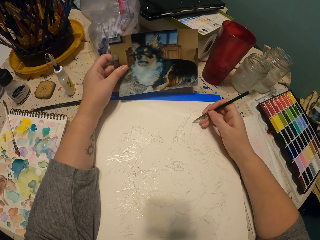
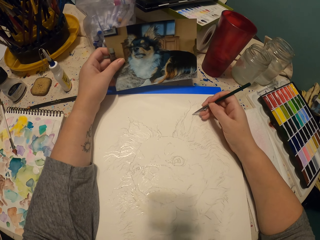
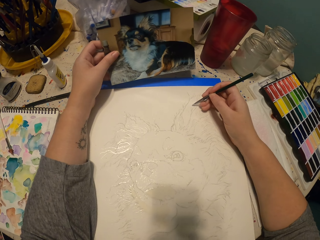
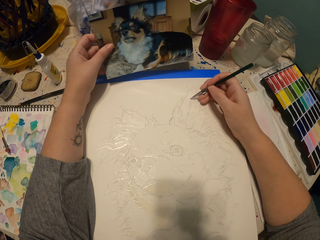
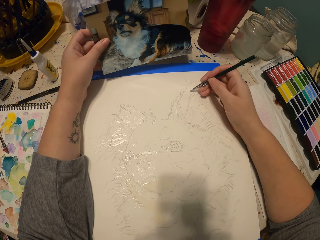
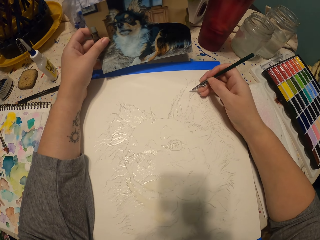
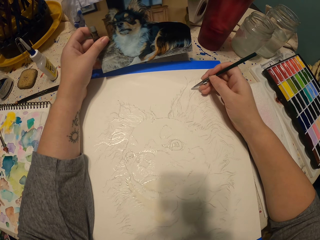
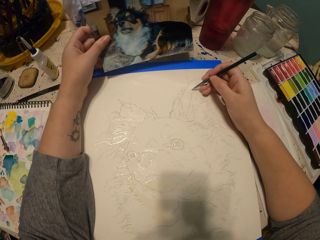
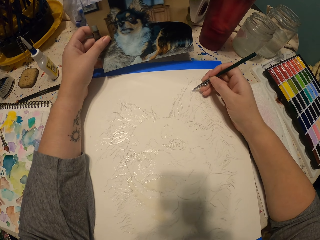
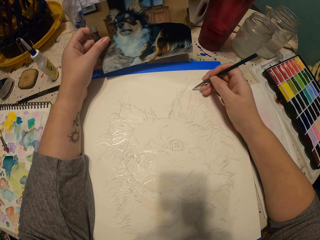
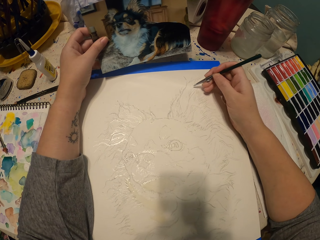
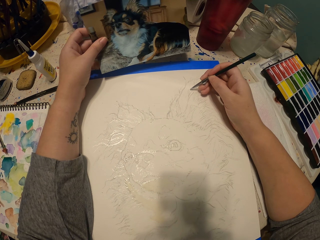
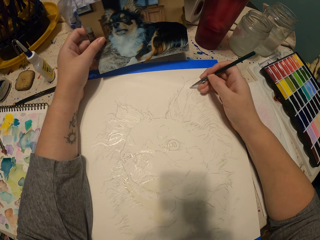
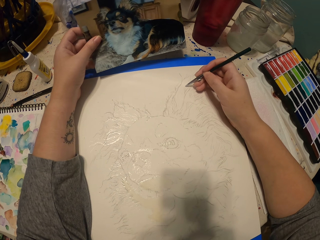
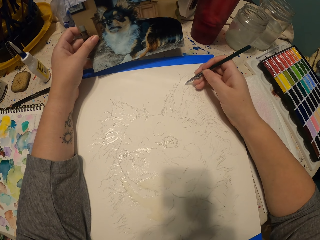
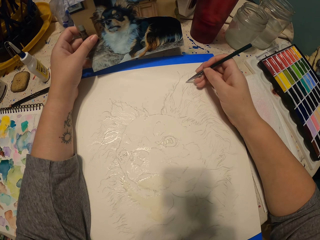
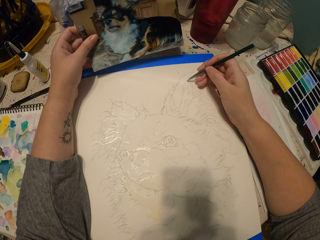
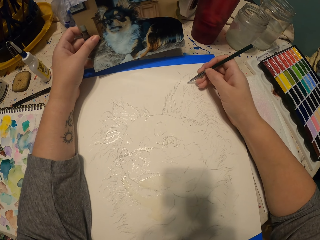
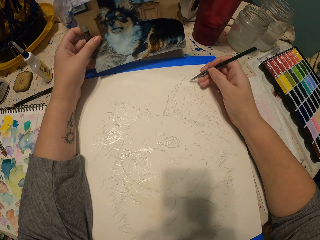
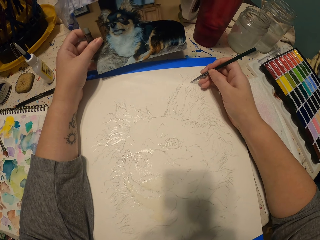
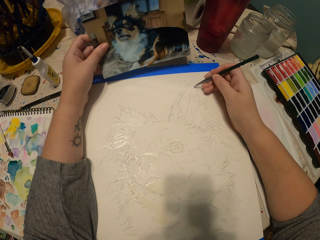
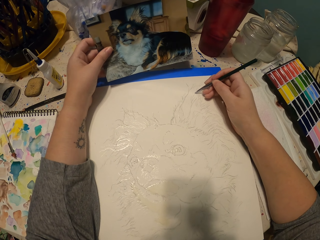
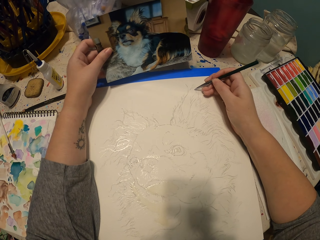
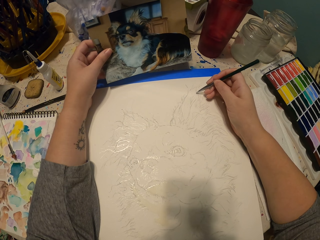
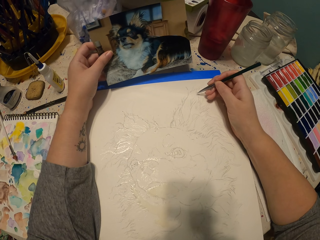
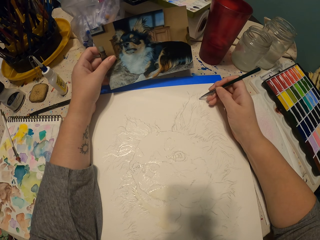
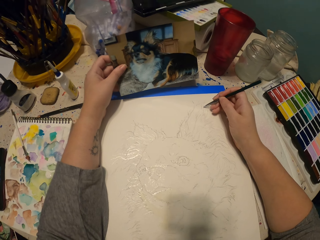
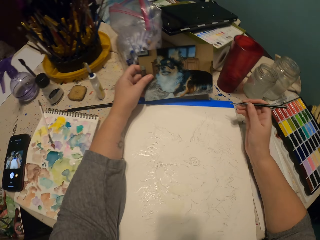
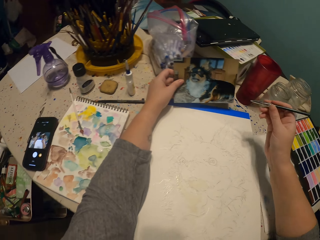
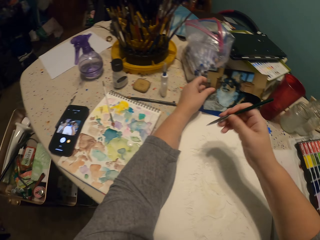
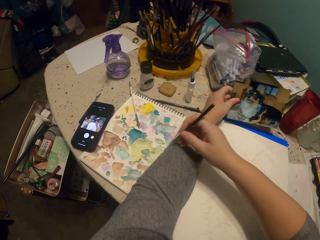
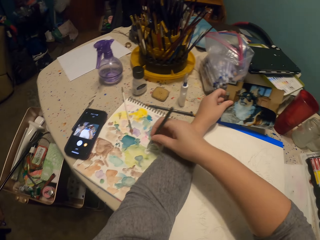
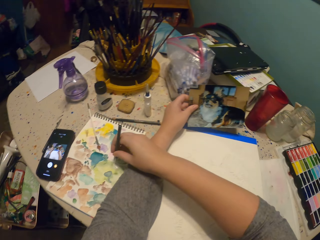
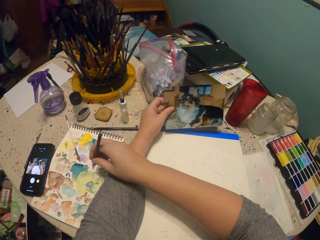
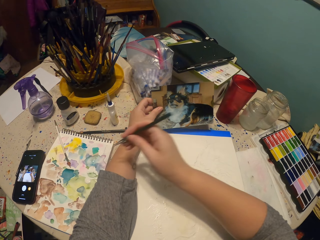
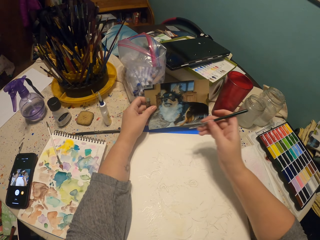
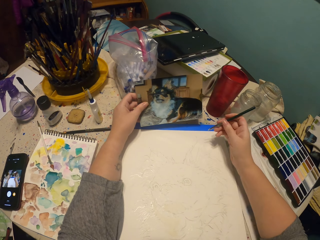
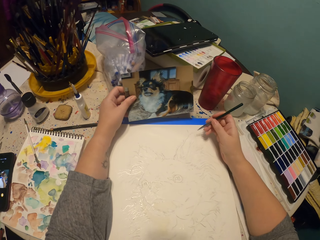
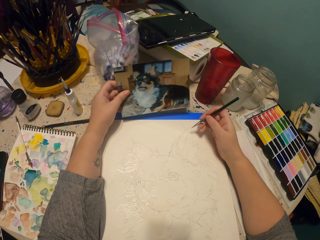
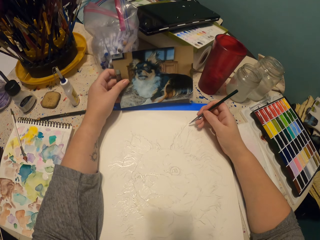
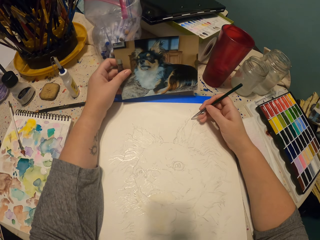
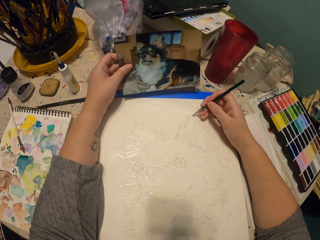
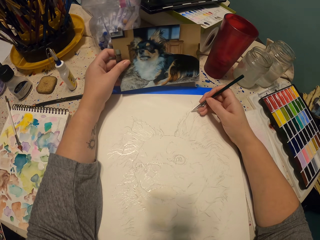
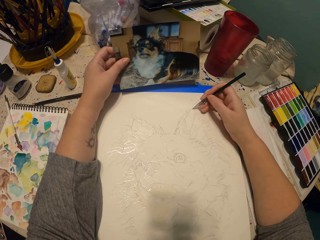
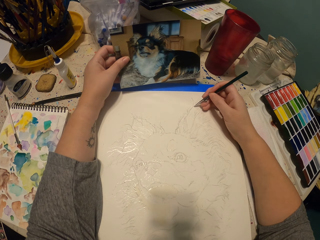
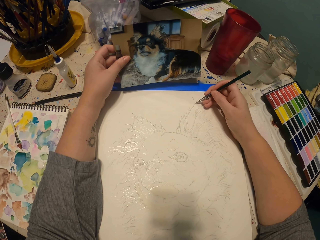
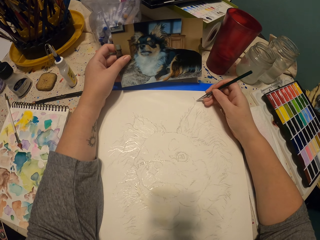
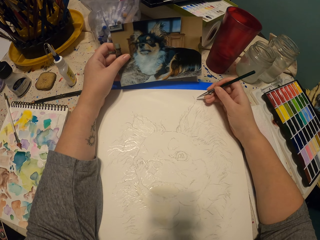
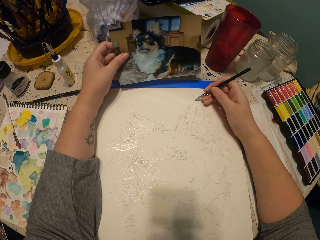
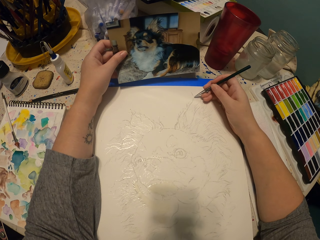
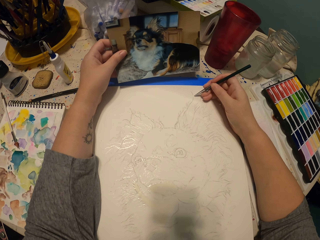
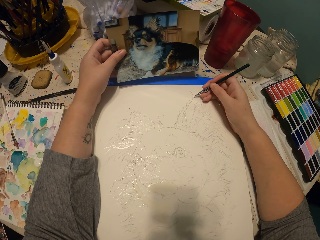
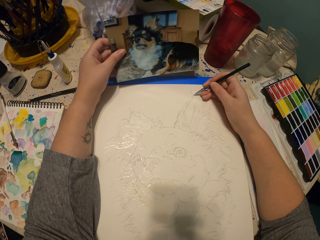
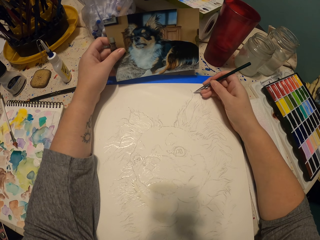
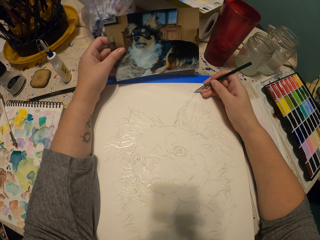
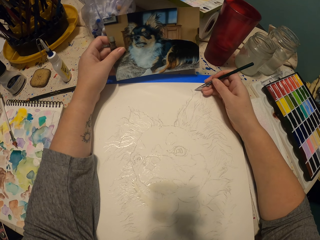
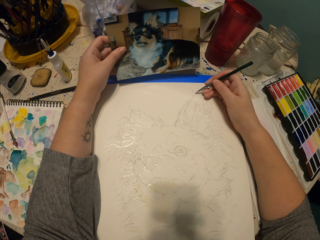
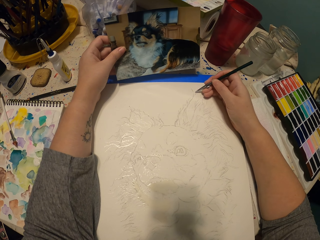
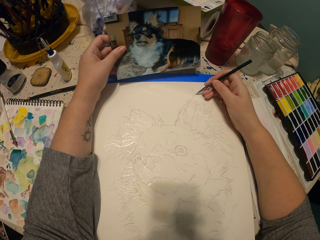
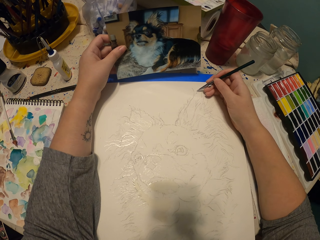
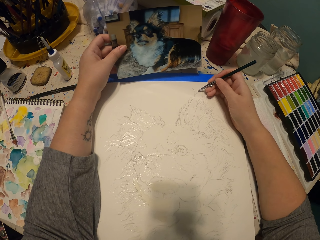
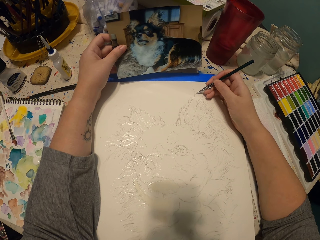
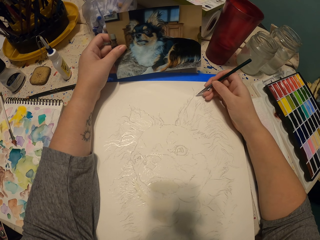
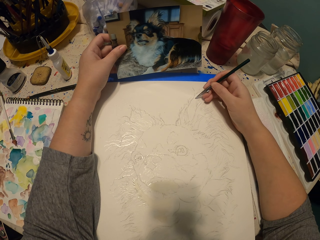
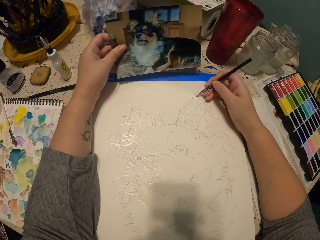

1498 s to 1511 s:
The camera wearer picks up the paint with the brush. They lift hands up. They sketch the picture.

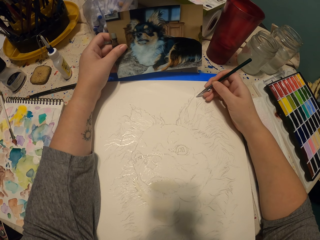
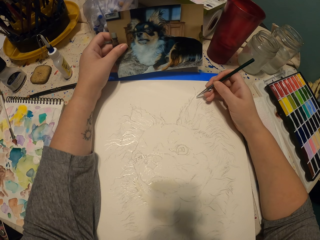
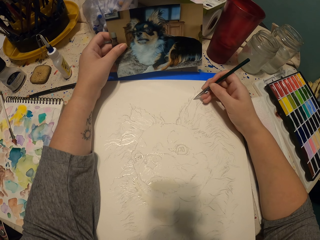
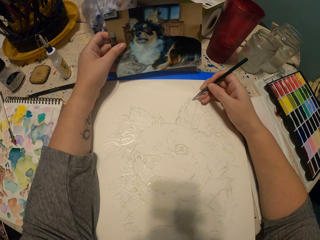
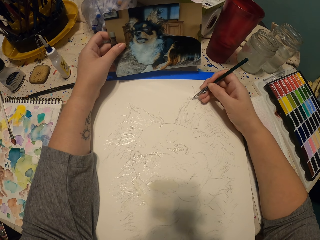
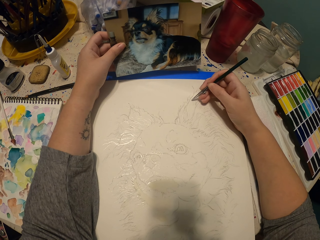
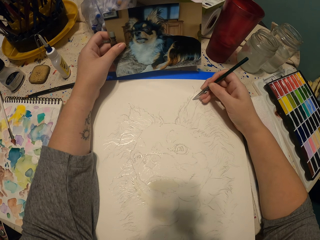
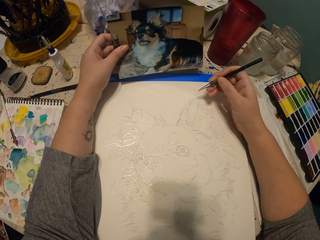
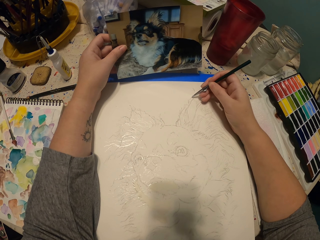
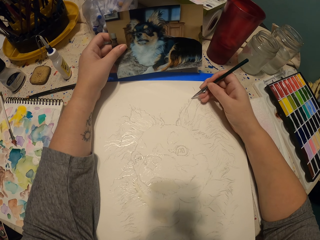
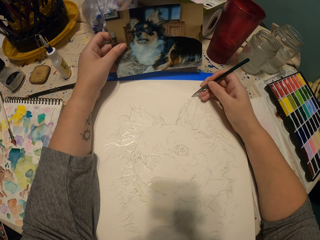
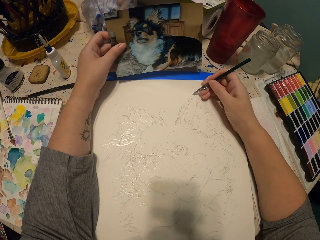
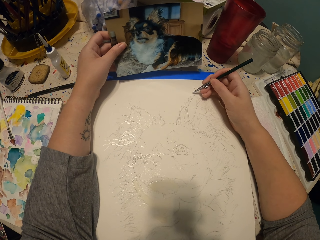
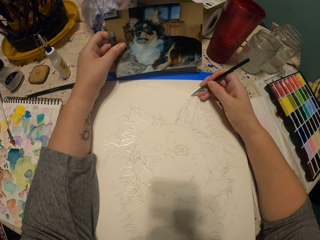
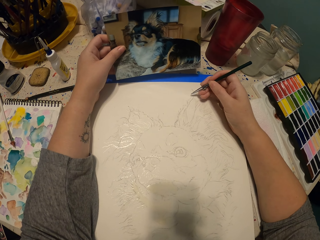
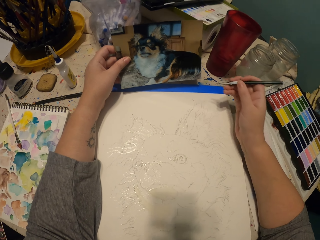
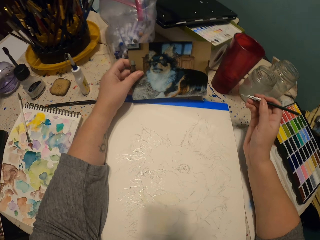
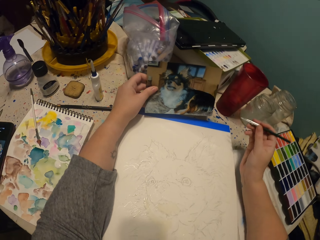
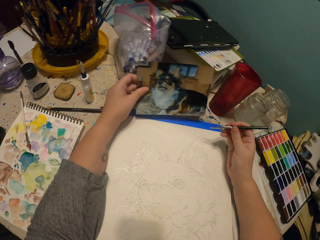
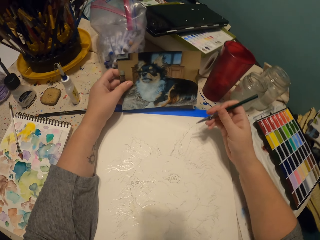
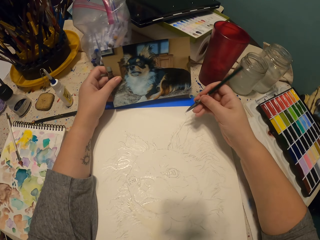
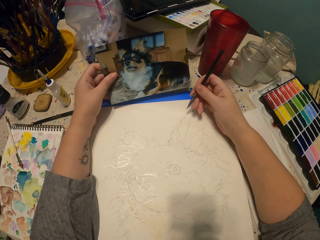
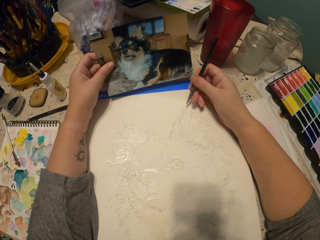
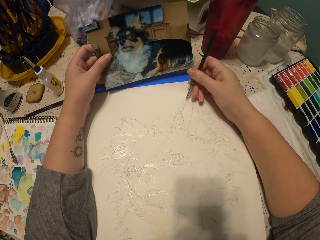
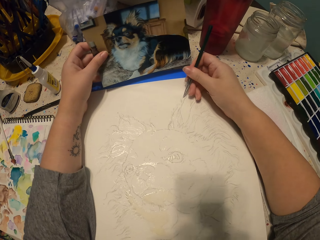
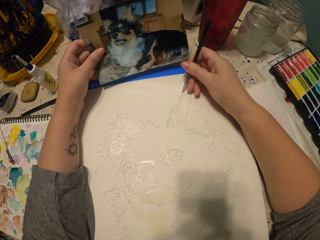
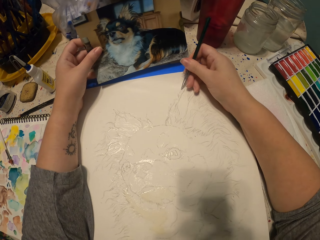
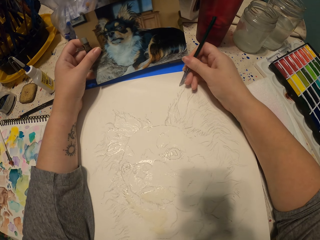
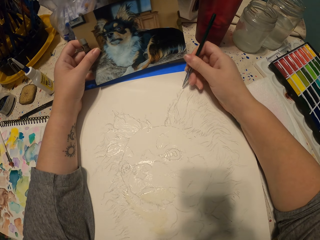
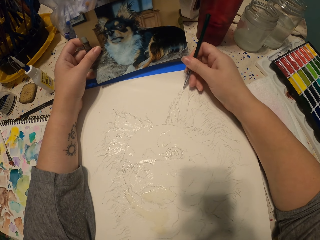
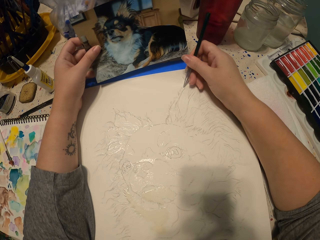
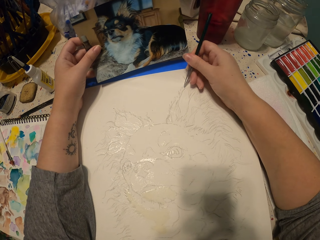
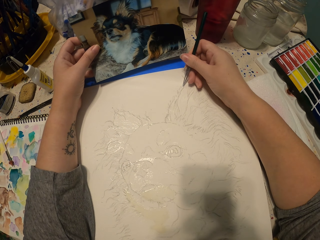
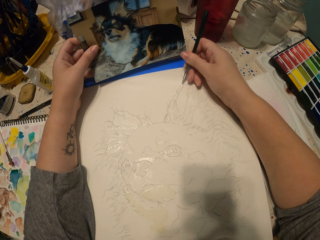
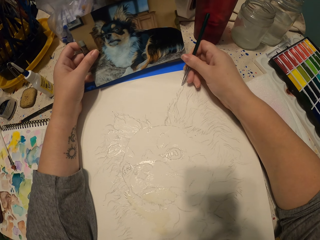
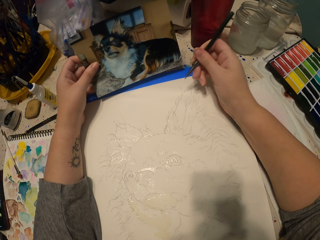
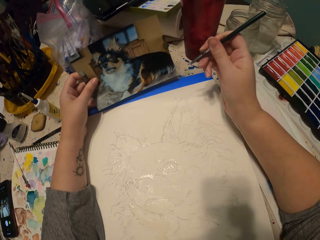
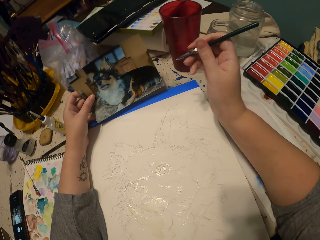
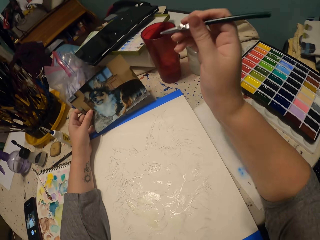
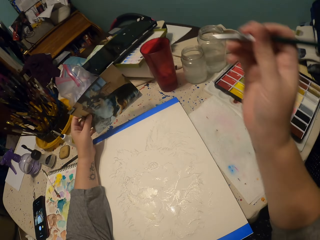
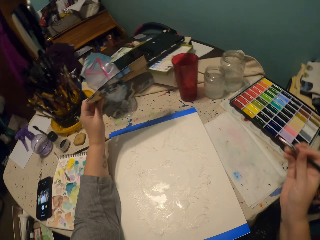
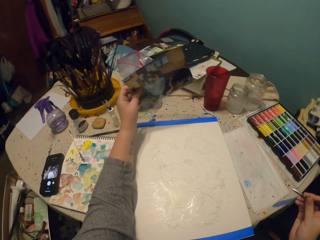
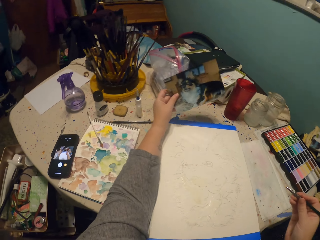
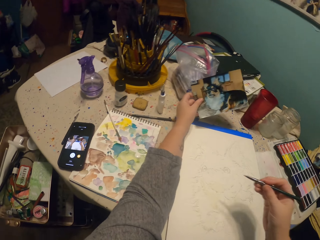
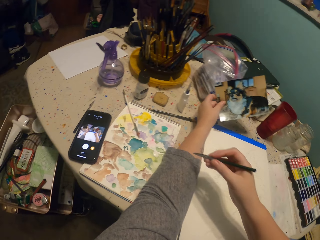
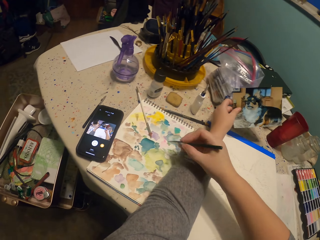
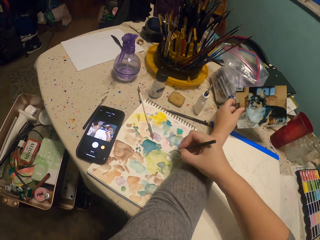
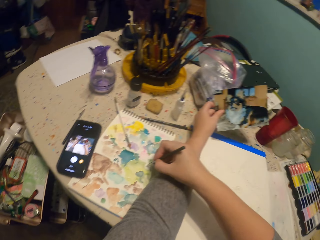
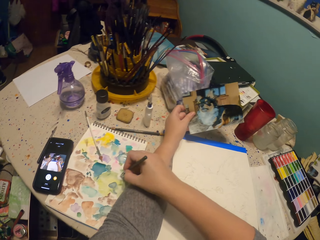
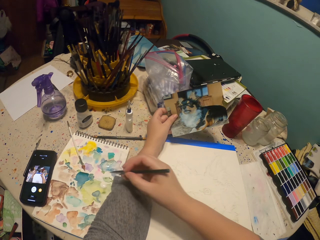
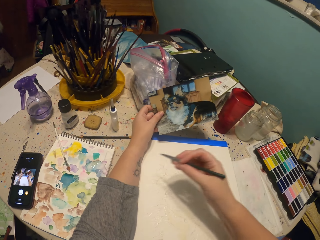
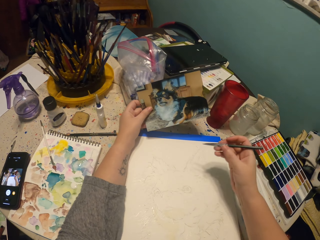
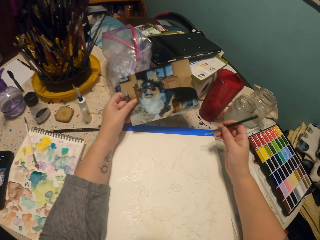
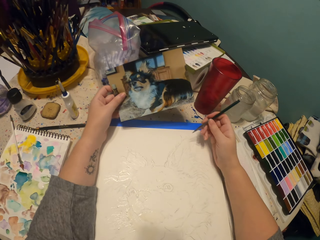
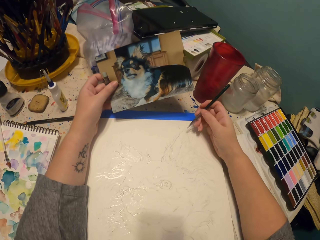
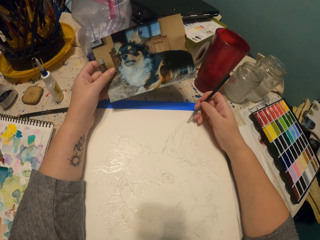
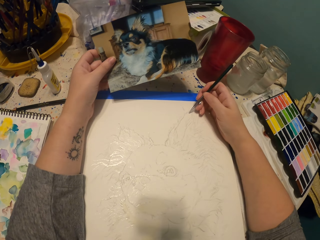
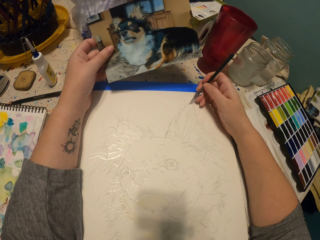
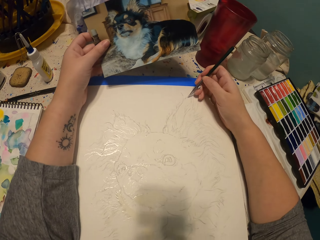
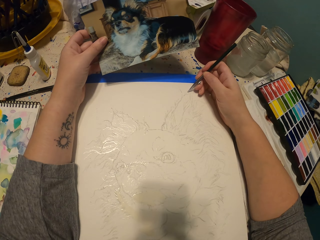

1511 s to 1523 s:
The camera wearer lifts hands up. They sketch the picture. They lift hands up. They dip the drawing pen in the water paint. They sketch an ear of the dog on a piece of paper.
